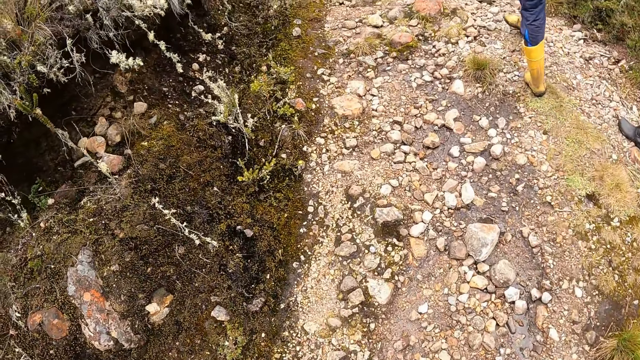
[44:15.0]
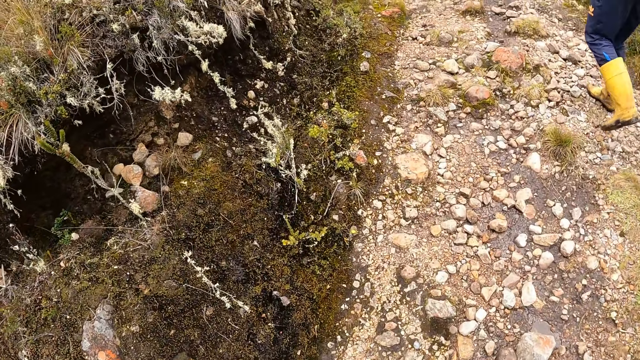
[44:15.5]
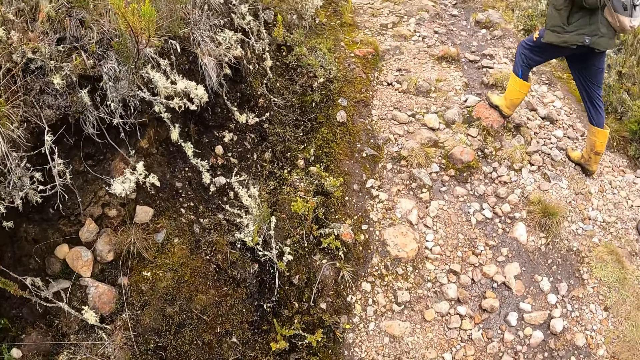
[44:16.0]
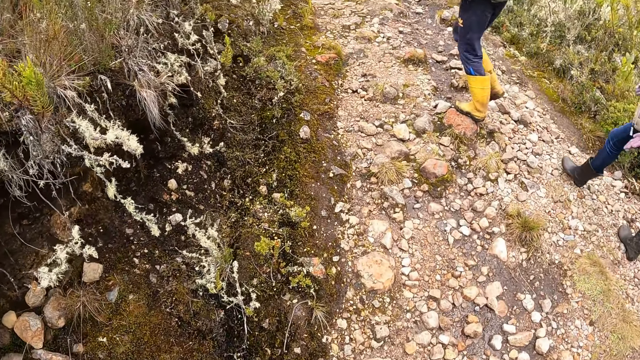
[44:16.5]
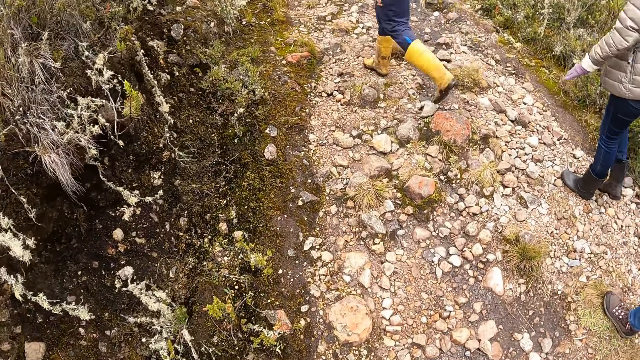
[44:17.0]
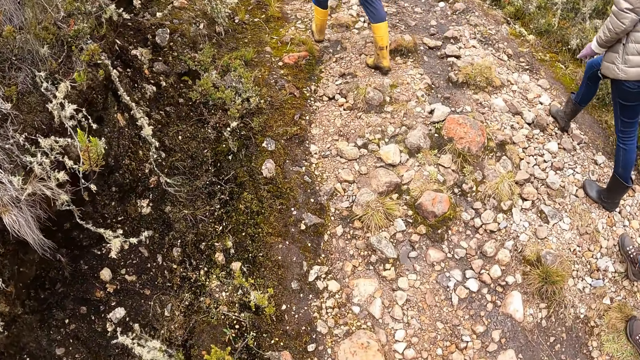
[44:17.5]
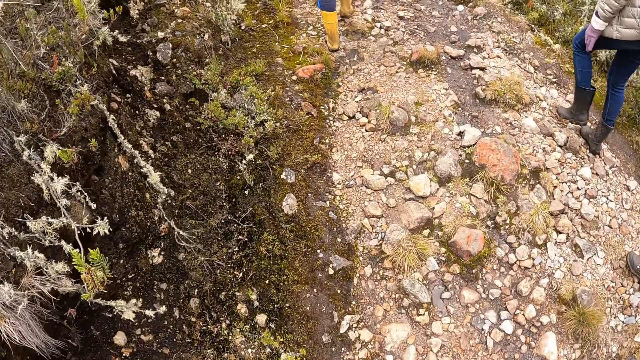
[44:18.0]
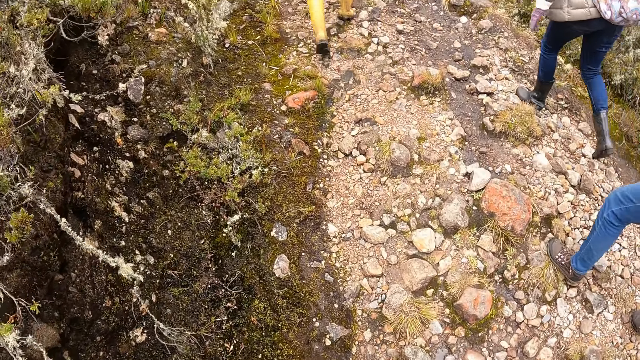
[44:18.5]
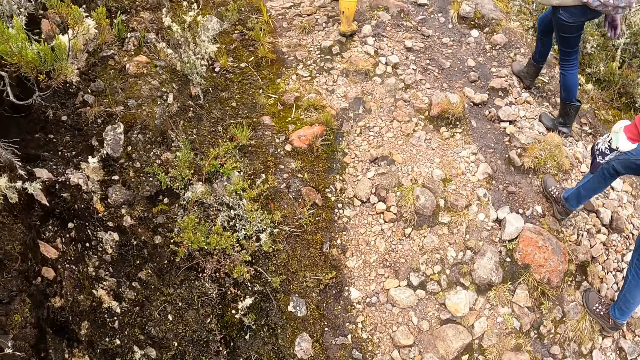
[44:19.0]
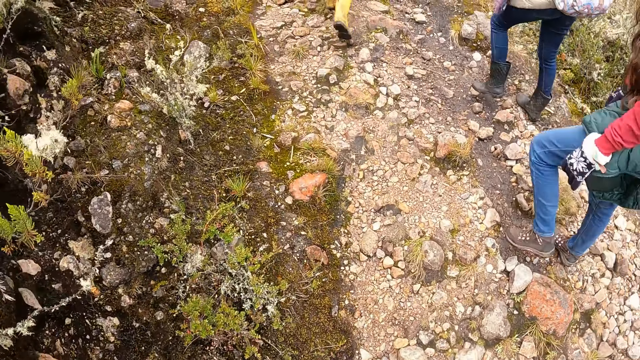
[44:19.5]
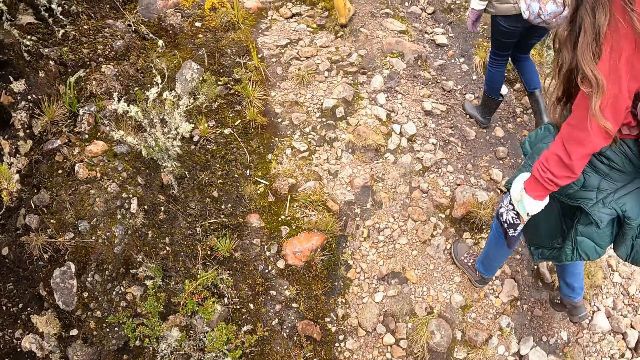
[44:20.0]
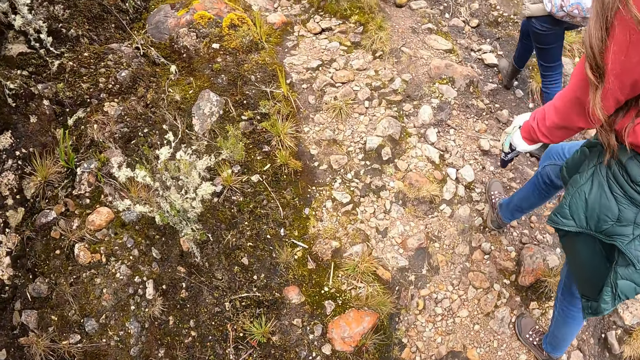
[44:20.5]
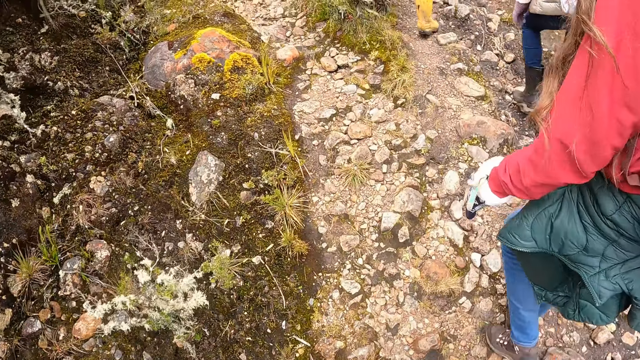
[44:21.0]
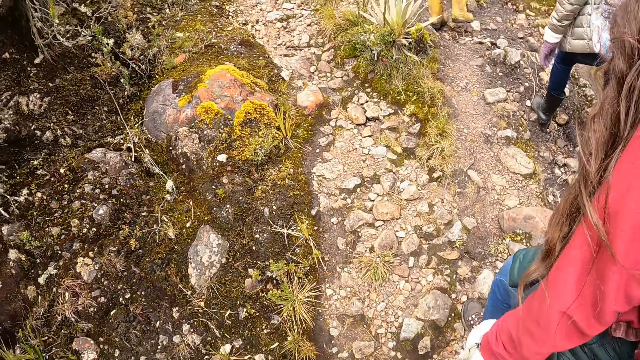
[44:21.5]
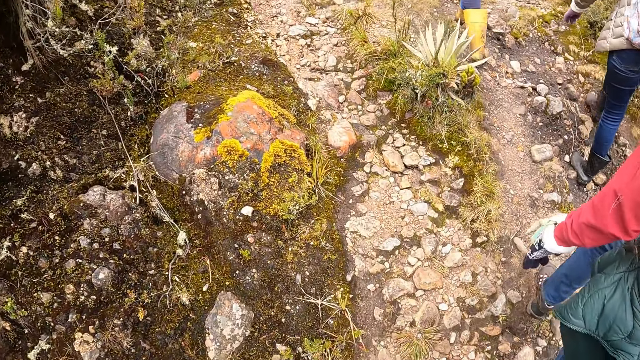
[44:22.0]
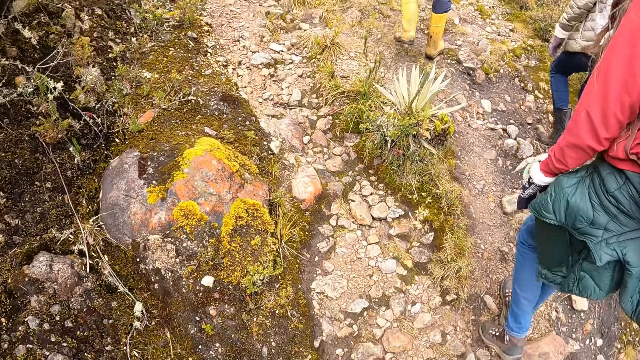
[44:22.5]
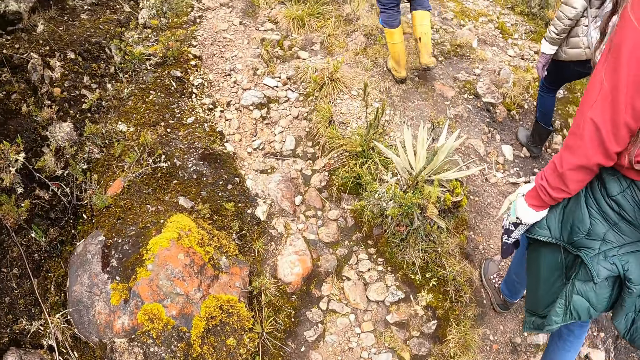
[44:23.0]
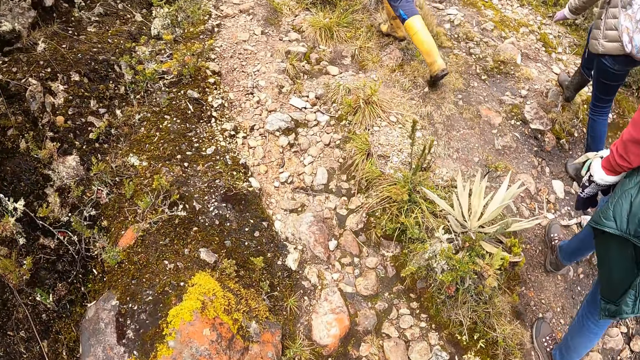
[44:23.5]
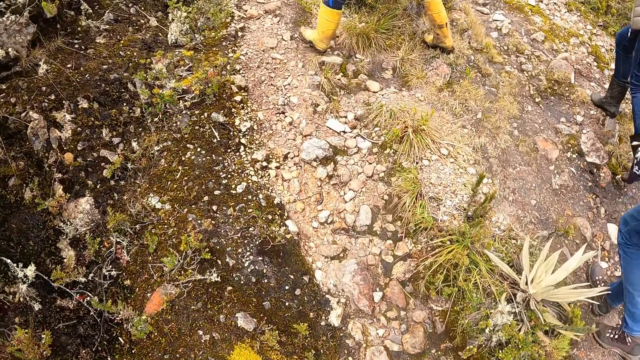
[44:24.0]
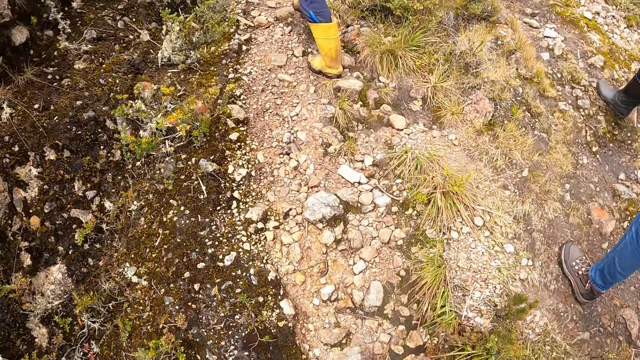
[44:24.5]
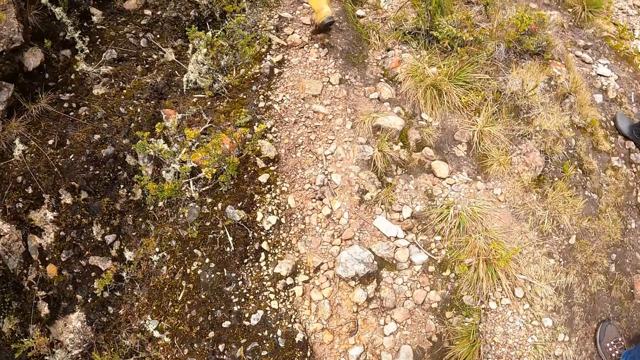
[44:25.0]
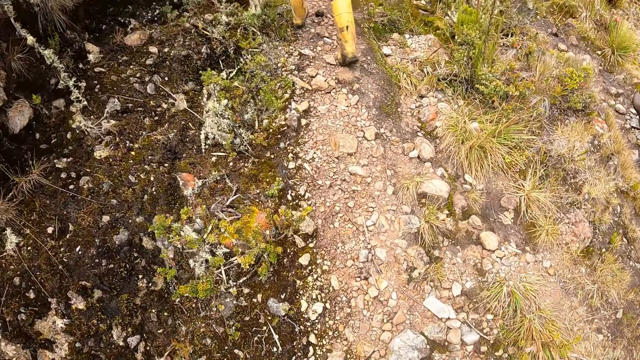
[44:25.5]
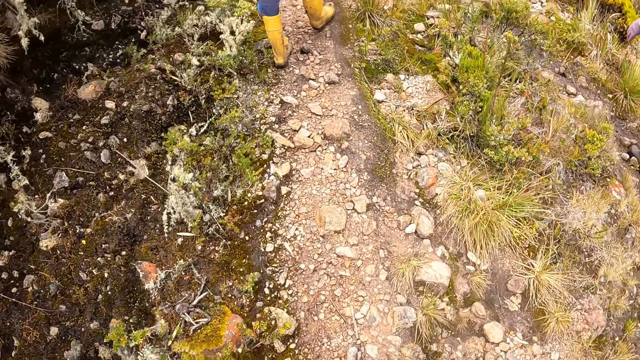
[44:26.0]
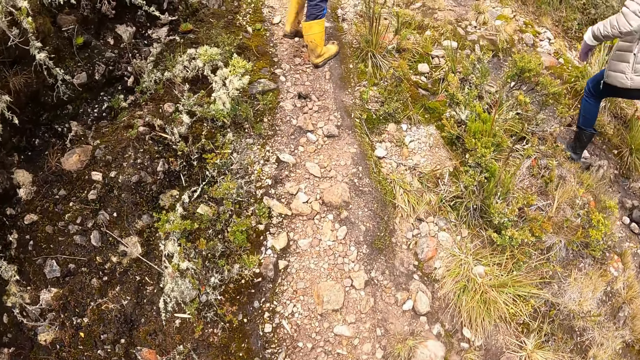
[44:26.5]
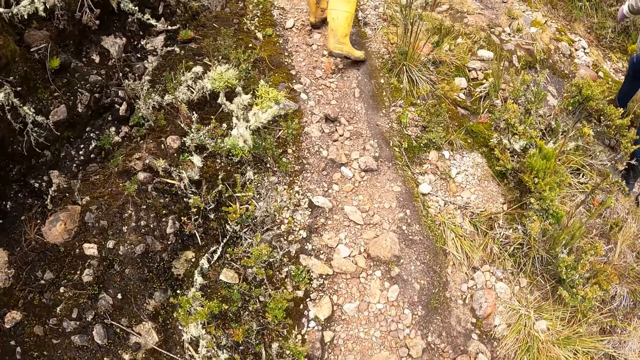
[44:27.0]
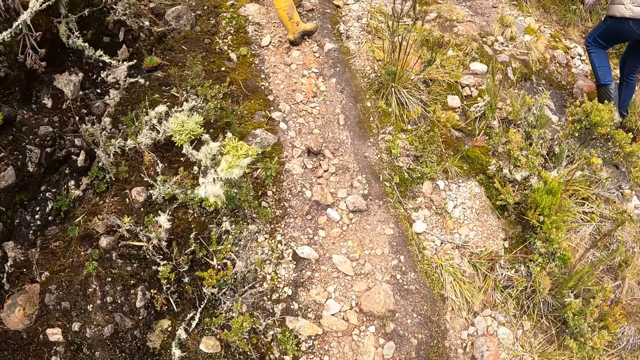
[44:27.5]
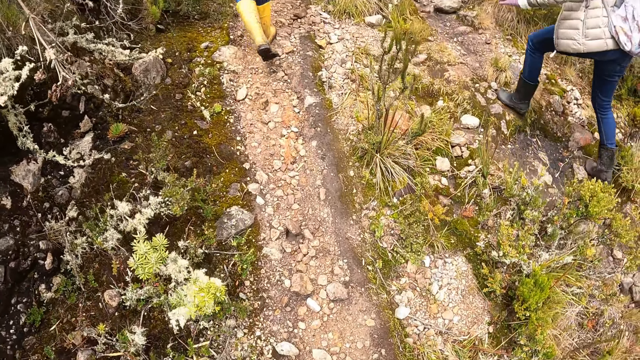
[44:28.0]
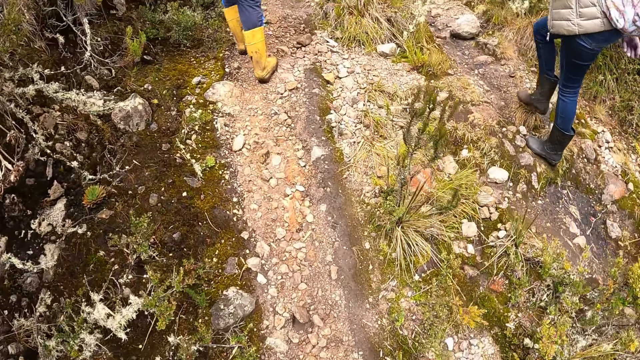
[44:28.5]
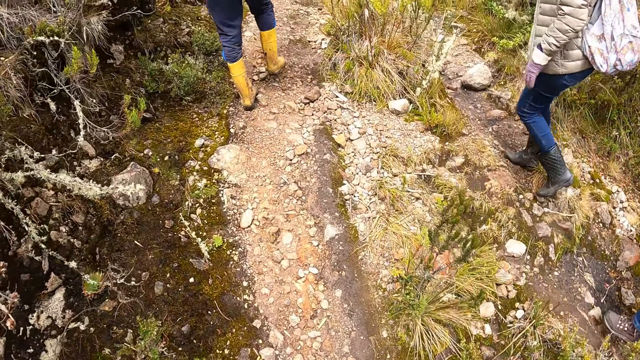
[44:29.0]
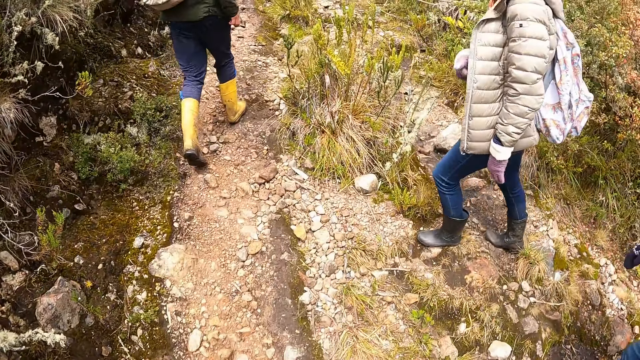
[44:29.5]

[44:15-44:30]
A lady walks around in the field. The camera wearer walks around in the field.

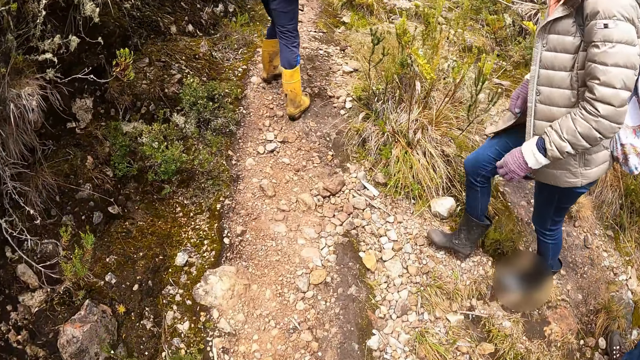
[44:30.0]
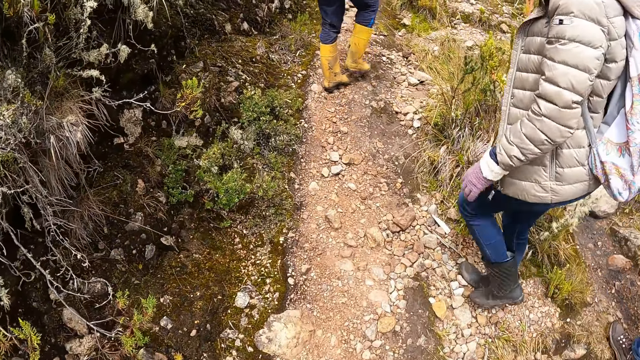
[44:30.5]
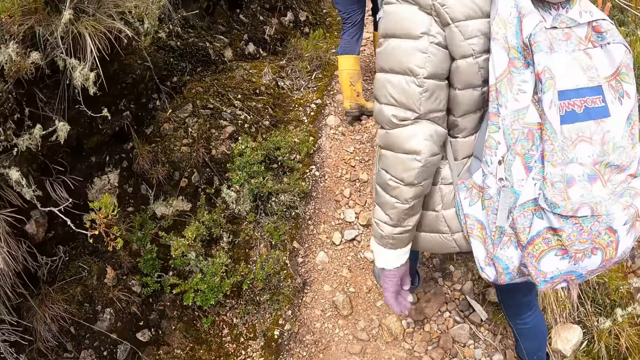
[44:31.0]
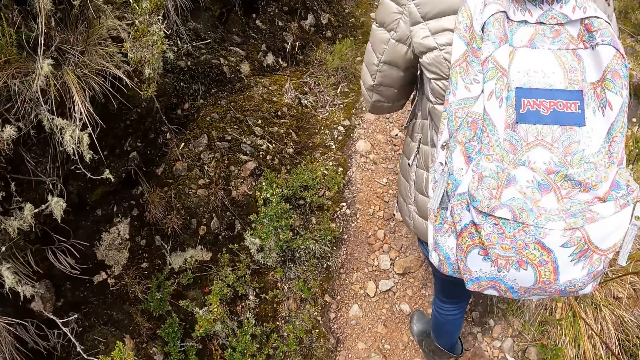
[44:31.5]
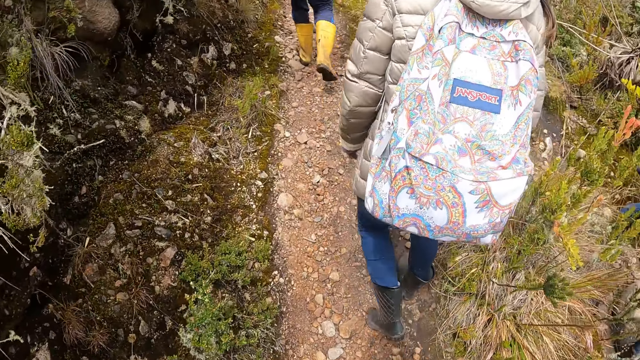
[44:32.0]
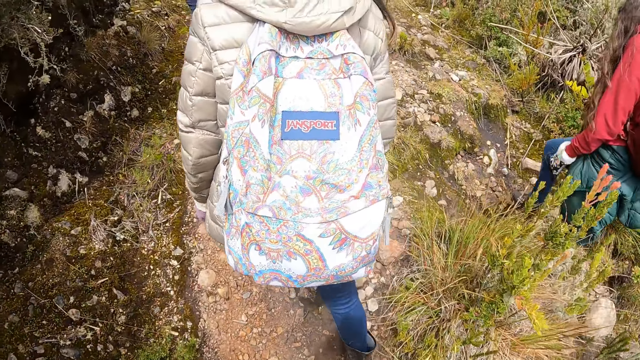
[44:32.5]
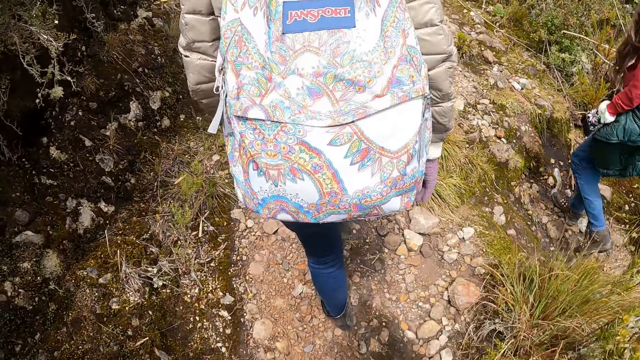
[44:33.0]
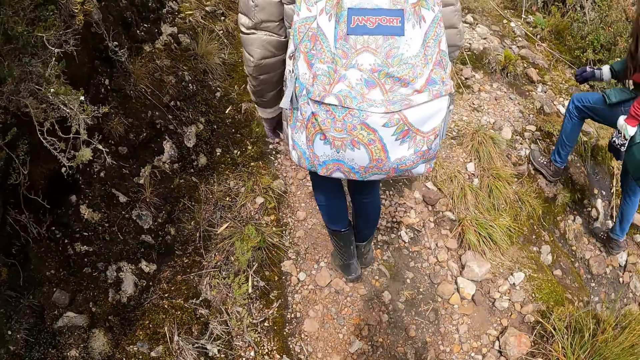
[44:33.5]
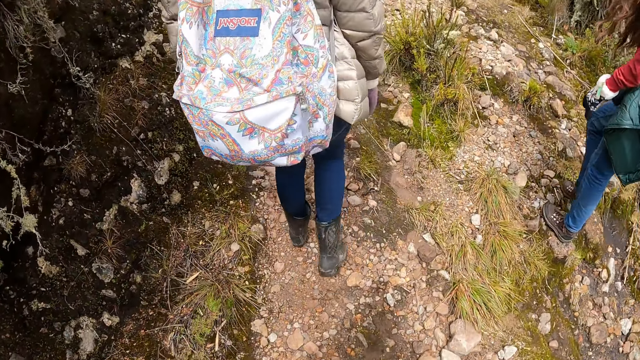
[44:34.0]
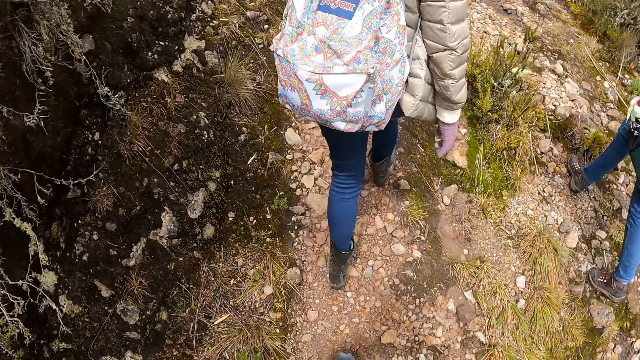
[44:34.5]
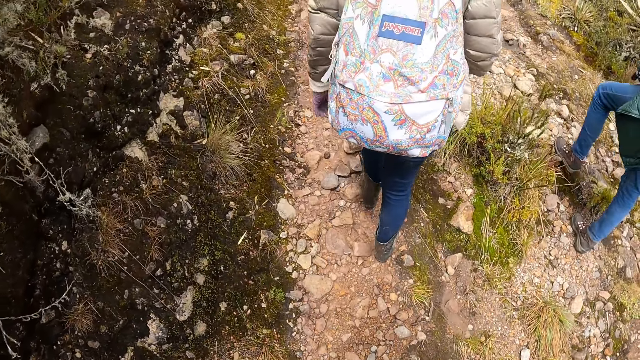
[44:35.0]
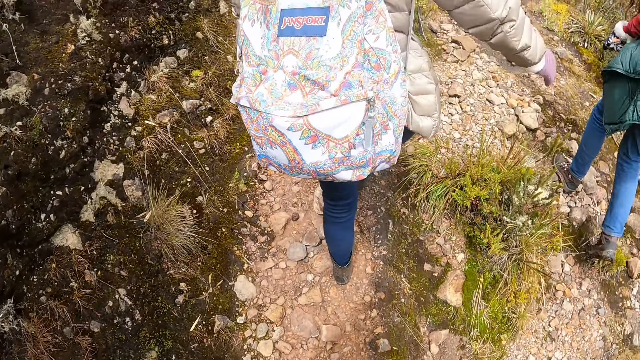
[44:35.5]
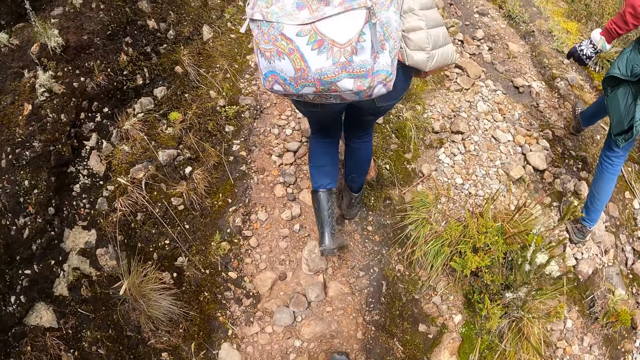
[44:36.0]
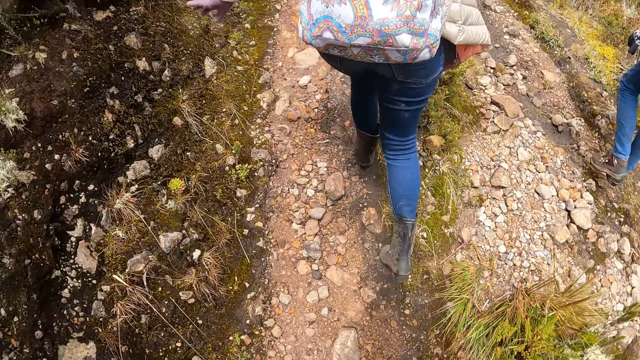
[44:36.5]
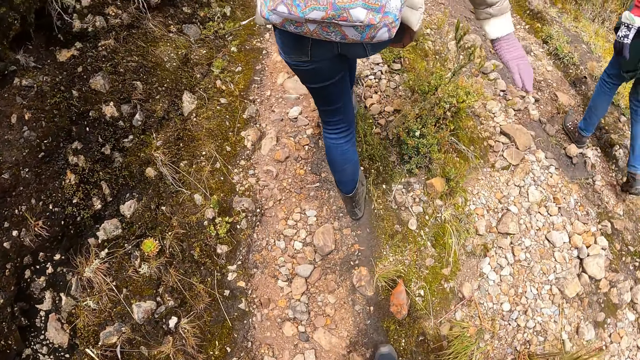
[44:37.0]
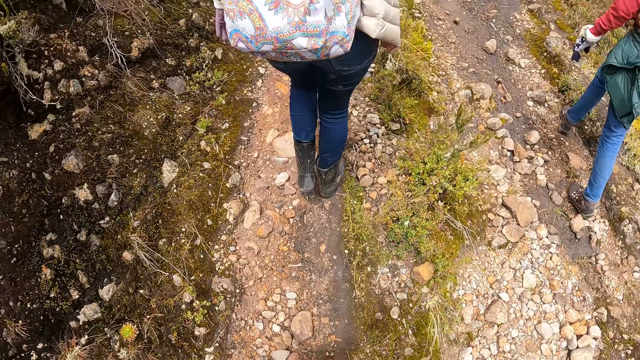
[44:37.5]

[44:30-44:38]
A lady walks around in the field.
